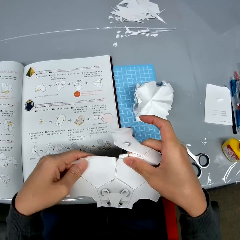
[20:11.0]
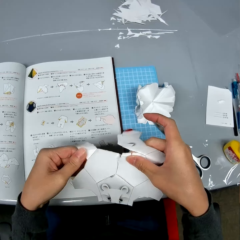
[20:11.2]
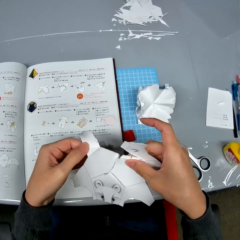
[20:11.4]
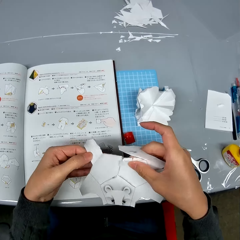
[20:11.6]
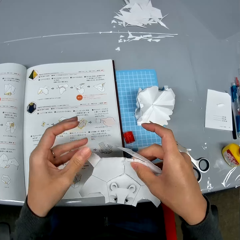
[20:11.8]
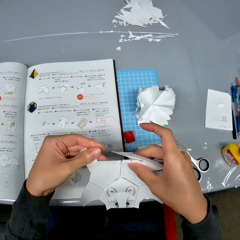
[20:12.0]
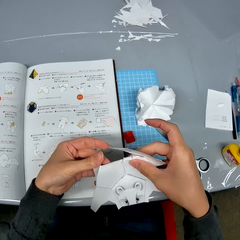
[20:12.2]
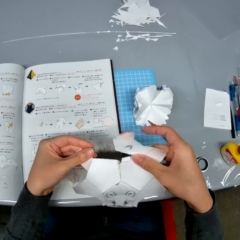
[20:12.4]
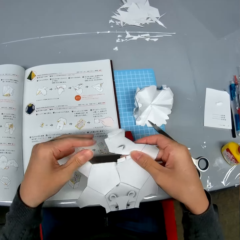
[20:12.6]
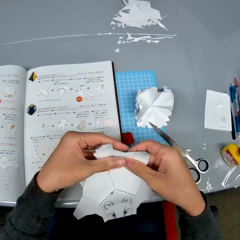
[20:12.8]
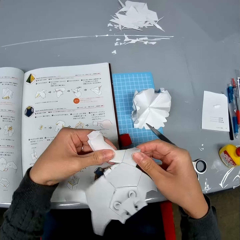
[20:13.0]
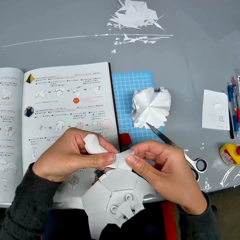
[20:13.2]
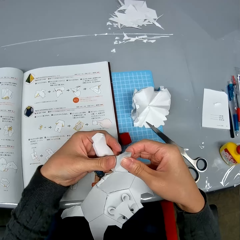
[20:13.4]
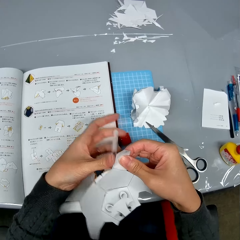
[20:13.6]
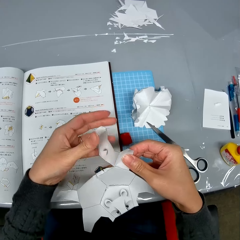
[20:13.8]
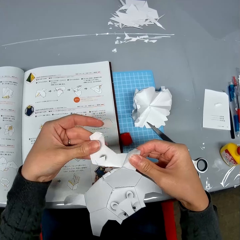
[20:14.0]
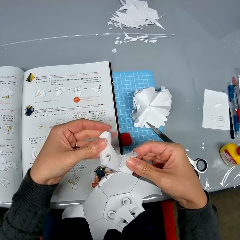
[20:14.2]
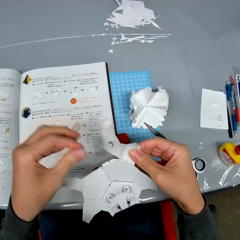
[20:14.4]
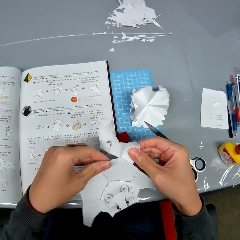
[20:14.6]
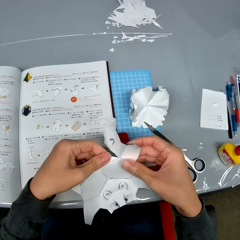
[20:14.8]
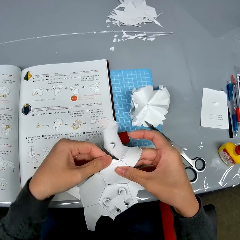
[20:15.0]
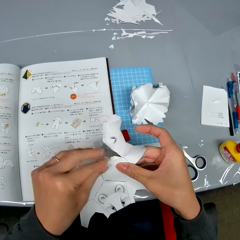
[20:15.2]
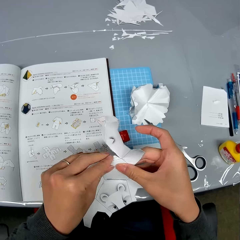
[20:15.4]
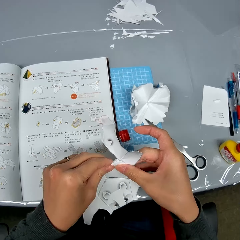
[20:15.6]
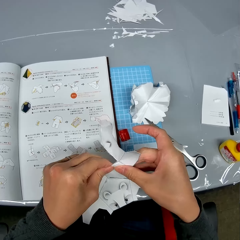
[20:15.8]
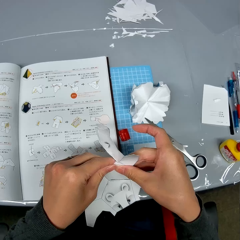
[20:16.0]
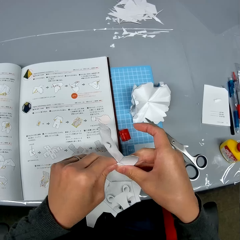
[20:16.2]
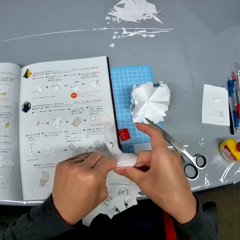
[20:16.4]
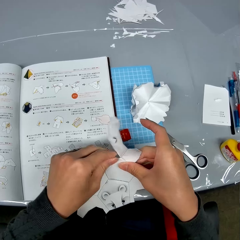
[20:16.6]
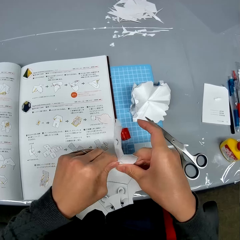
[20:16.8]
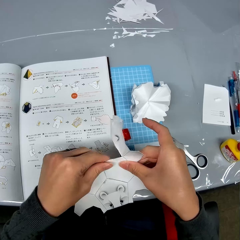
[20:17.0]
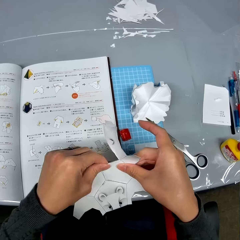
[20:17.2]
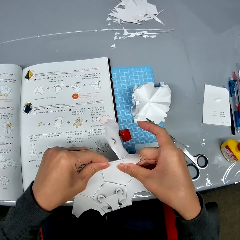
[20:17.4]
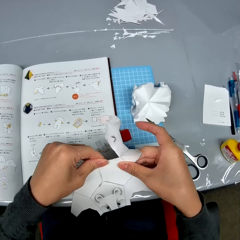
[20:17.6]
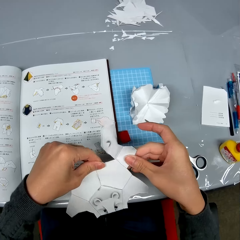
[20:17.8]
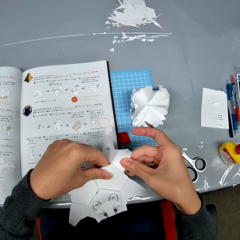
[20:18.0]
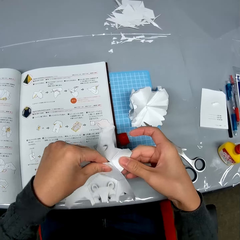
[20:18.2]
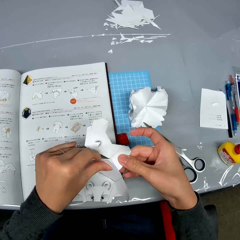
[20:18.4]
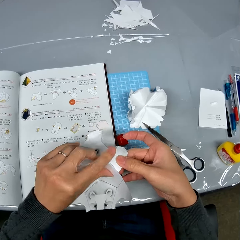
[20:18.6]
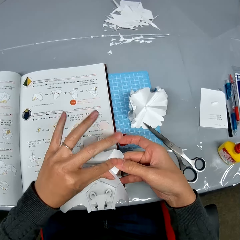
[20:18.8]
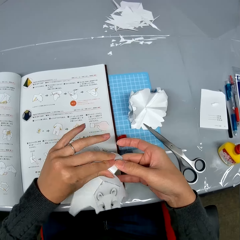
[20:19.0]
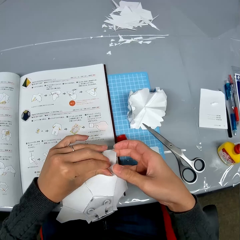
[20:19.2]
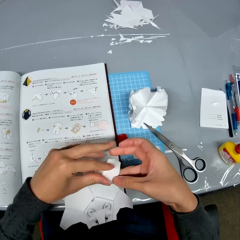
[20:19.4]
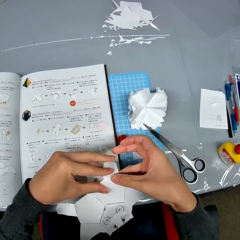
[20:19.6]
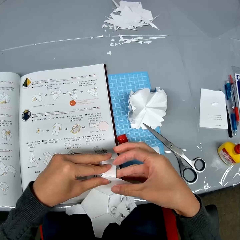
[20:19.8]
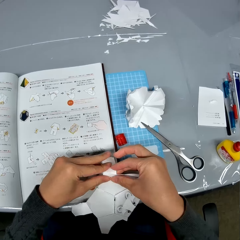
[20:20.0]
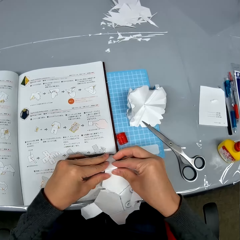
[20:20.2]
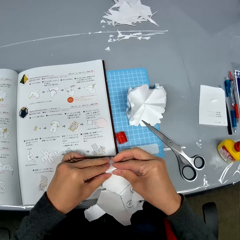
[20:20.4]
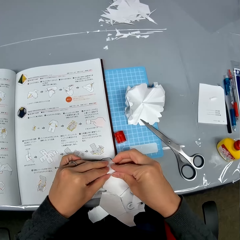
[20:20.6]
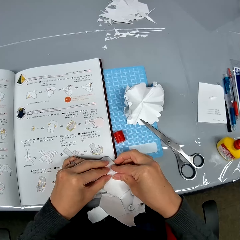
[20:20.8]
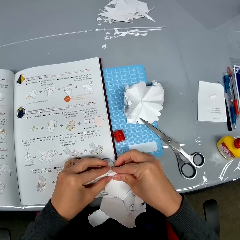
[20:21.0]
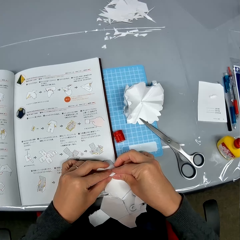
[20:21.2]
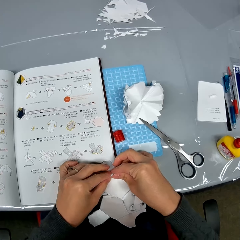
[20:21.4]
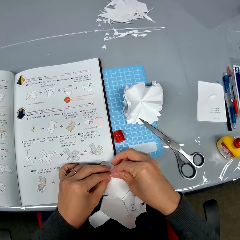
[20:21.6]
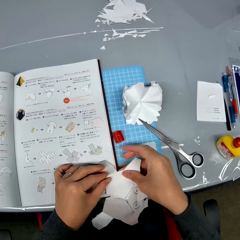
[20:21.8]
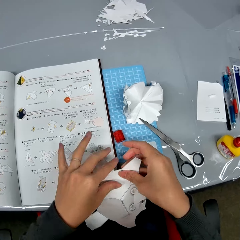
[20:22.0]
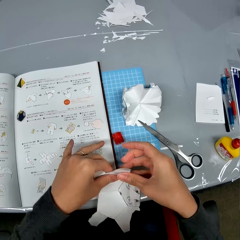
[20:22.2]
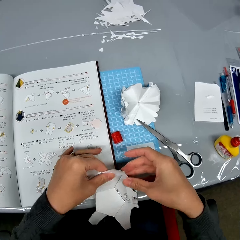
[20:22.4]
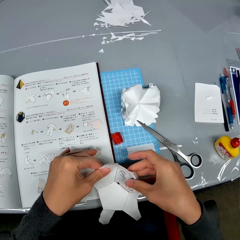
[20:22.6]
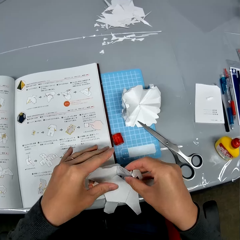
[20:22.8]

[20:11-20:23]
The camera wearer pushes back the flap of the open cardboard with her left hand. She pushes back another flap of the open cardboard with her left hand. She folds the open cardboard box with her hands.

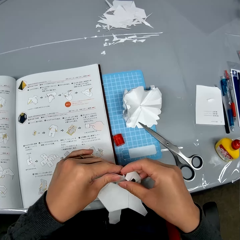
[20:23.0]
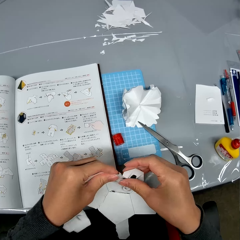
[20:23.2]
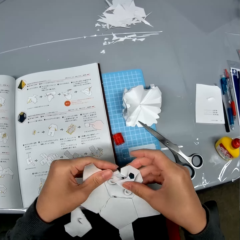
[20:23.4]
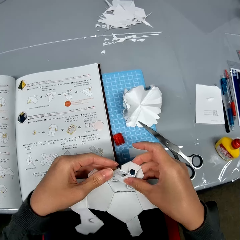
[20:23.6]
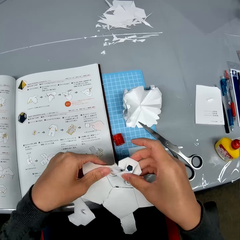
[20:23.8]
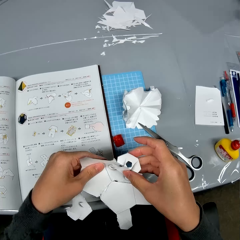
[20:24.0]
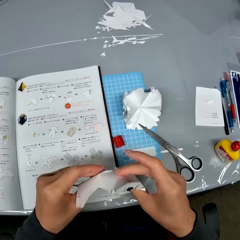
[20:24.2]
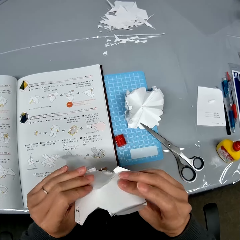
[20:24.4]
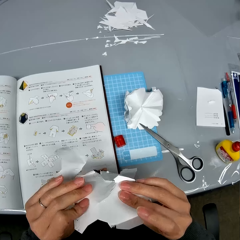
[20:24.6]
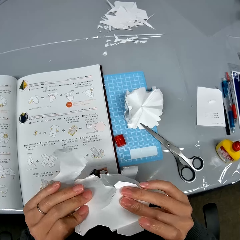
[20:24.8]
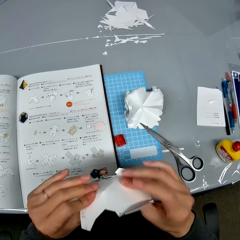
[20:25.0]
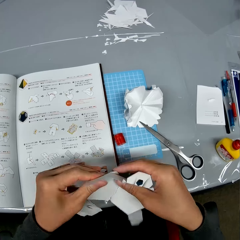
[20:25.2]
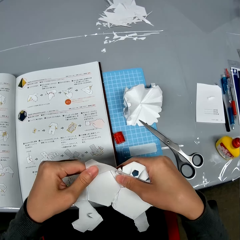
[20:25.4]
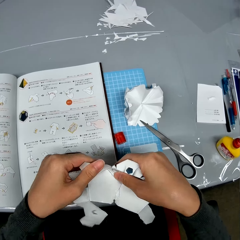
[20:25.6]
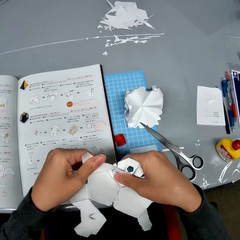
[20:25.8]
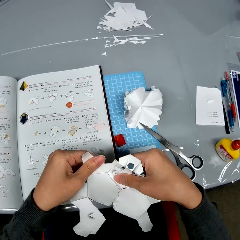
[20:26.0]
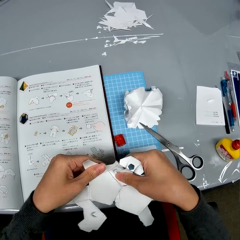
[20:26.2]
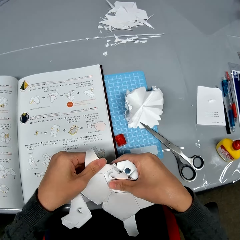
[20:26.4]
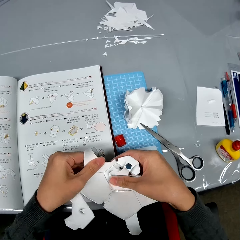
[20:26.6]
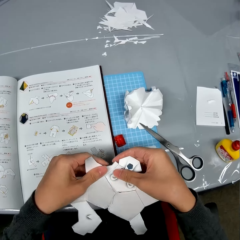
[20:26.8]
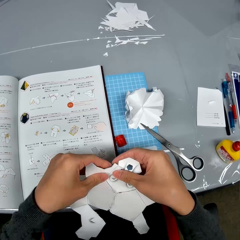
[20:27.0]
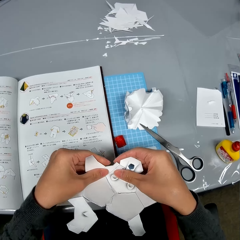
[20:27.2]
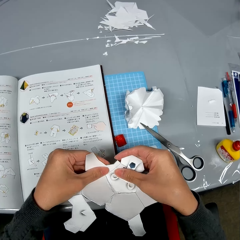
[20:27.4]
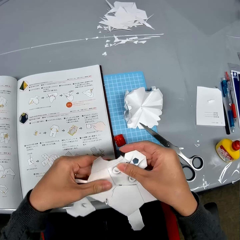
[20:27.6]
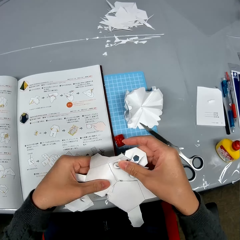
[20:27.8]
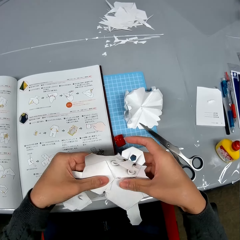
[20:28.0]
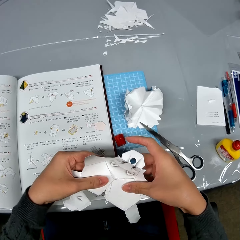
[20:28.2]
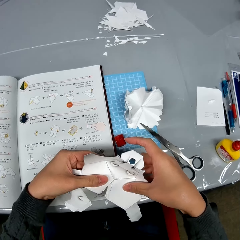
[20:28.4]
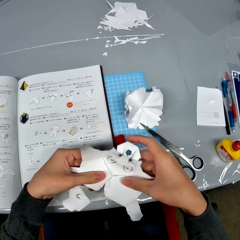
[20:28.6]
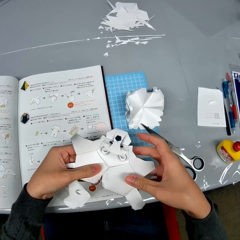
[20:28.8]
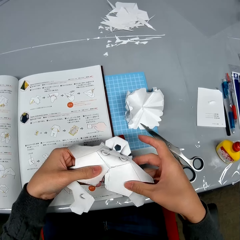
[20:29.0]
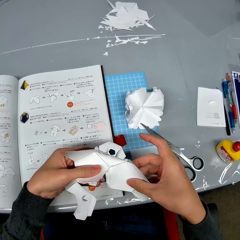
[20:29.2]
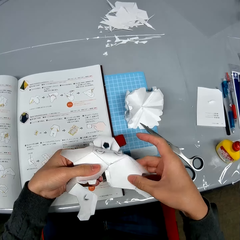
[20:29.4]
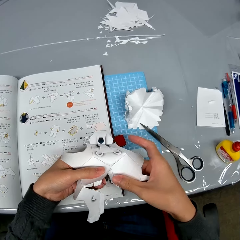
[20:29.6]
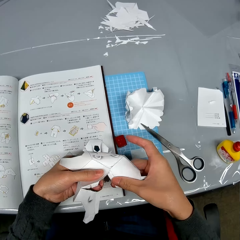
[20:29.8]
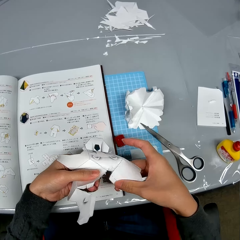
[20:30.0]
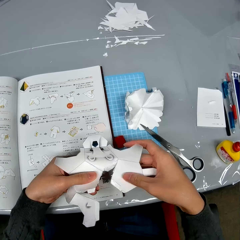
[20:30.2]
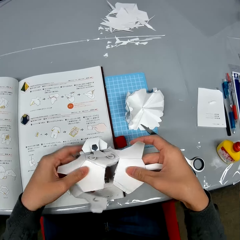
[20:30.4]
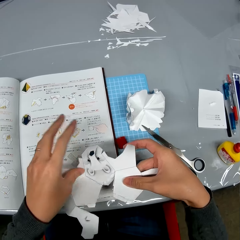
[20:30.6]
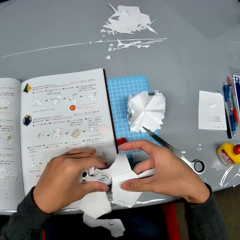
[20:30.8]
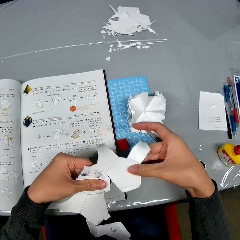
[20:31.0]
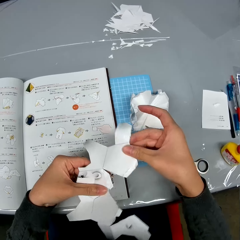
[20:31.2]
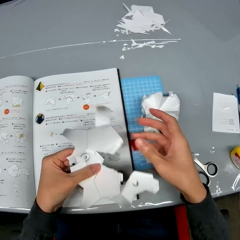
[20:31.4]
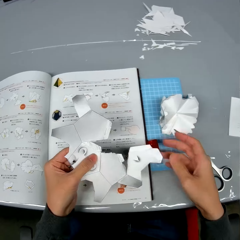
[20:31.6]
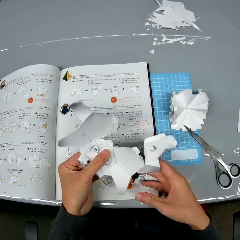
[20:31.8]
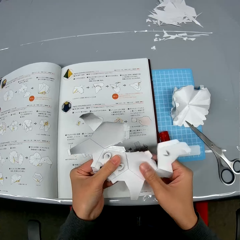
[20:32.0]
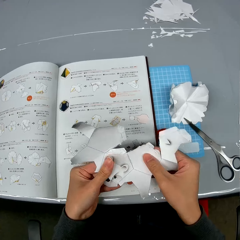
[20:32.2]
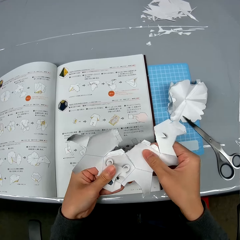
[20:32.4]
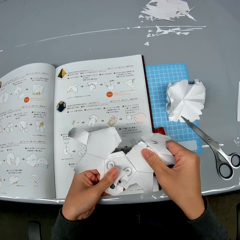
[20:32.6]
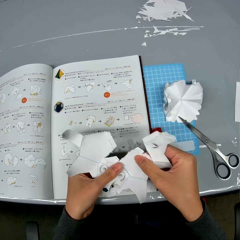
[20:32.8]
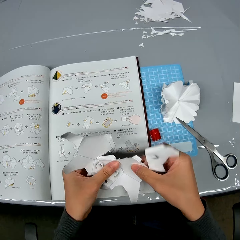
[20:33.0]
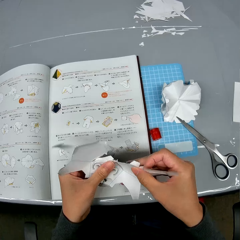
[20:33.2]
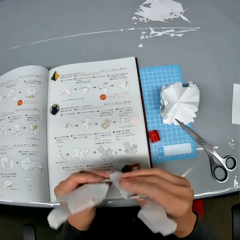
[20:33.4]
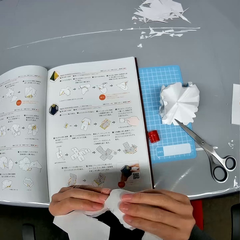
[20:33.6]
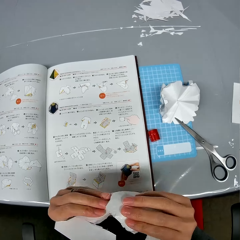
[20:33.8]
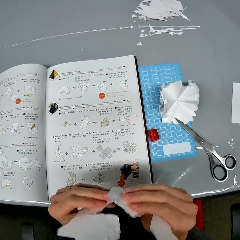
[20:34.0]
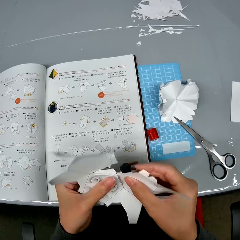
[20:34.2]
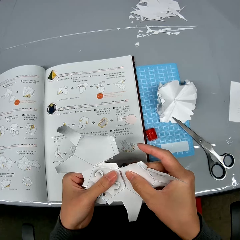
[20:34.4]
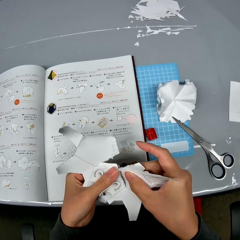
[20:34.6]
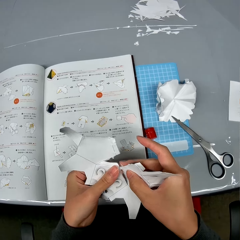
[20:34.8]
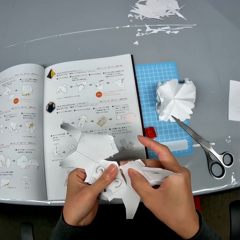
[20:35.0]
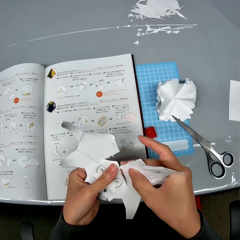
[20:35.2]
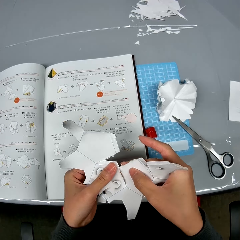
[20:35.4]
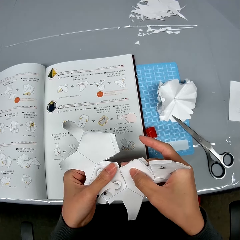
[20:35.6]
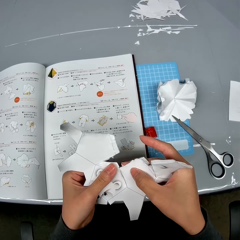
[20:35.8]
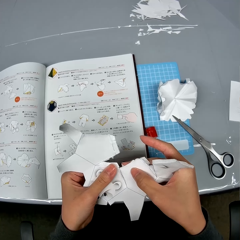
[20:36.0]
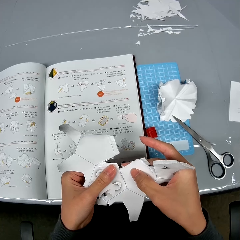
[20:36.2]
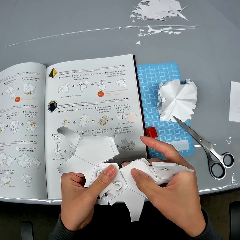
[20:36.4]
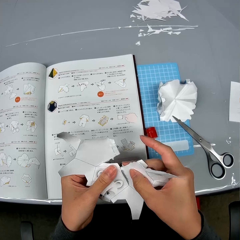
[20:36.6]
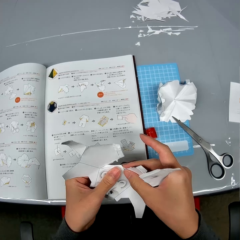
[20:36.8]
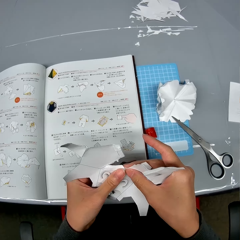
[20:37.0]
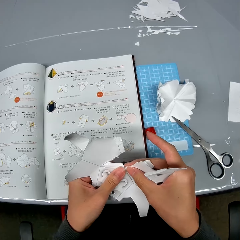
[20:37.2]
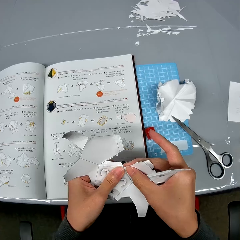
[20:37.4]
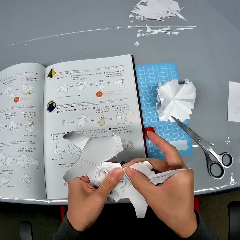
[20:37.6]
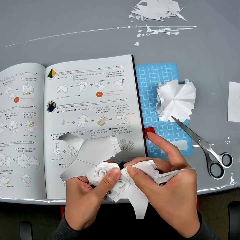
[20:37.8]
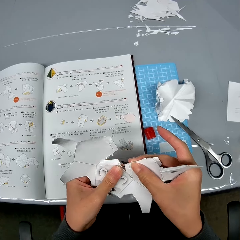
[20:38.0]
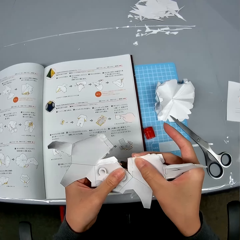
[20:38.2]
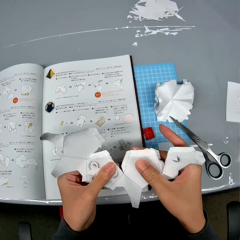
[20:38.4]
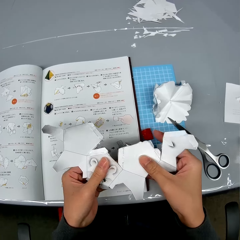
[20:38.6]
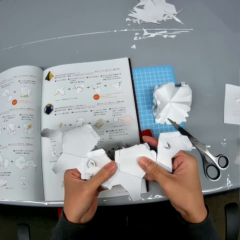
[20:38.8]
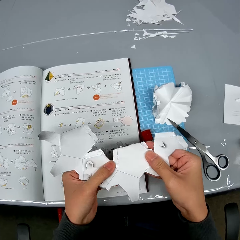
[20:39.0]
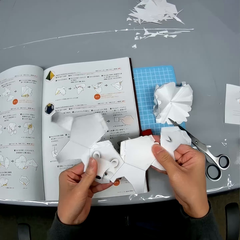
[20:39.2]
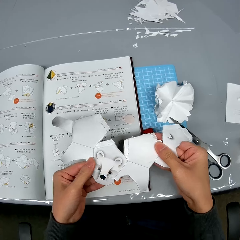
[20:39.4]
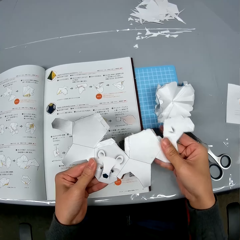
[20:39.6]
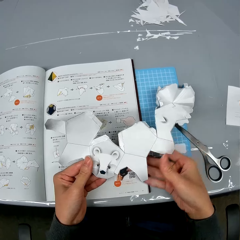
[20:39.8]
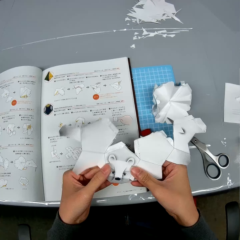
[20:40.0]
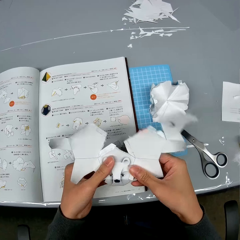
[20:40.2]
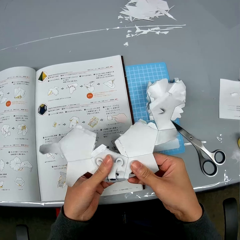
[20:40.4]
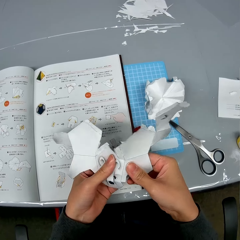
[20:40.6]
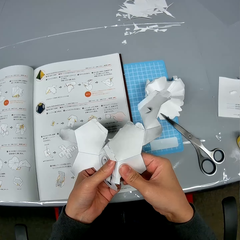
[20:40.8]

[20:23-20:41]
The camera wearer turns over the open cardboard box in her hands. She checks the open cardboard box in her hands. She tears the open cardboard box with her hands. She turns the open cardboard box in her hands. She checks the open cardboard box in her hands. She turns the open cardboard box in her hands. She tears the open cardboard box with her hands. She disassembles the paper.
